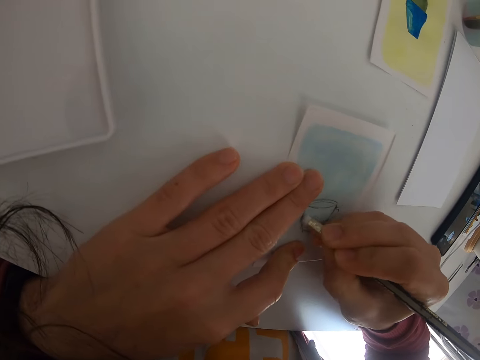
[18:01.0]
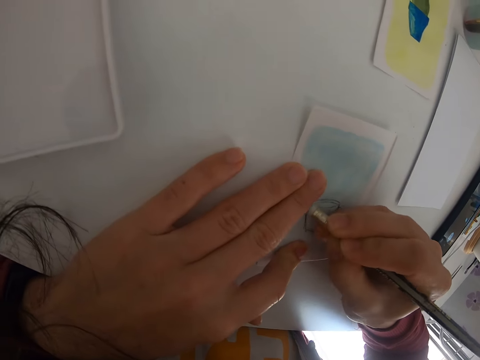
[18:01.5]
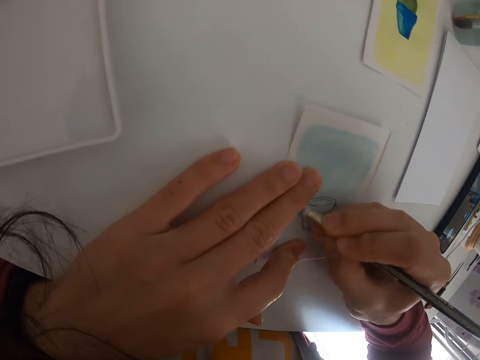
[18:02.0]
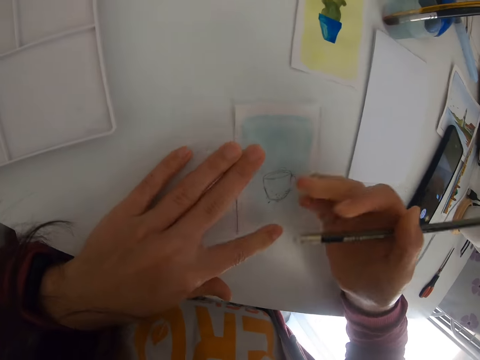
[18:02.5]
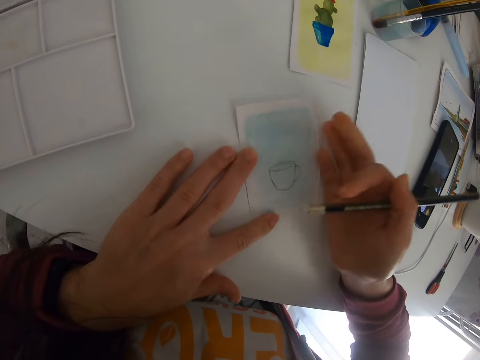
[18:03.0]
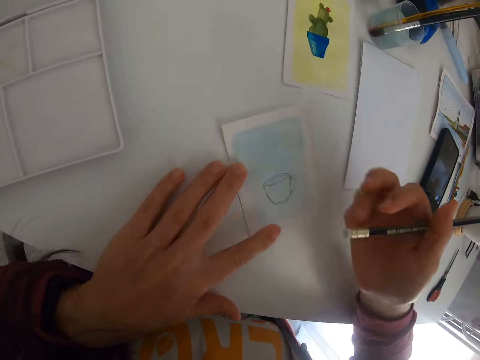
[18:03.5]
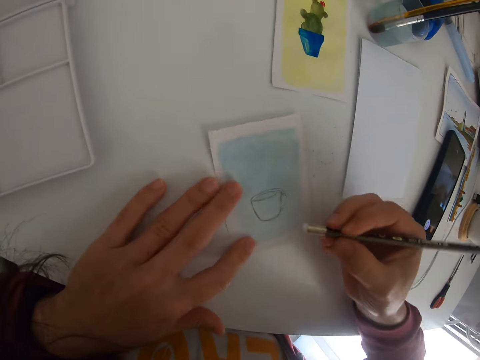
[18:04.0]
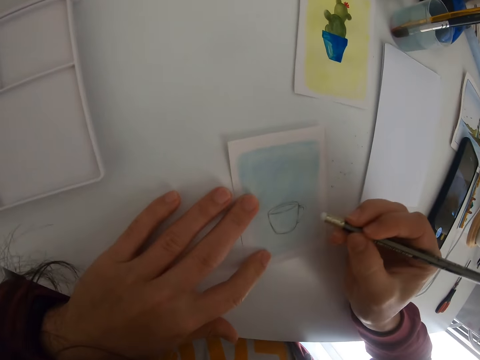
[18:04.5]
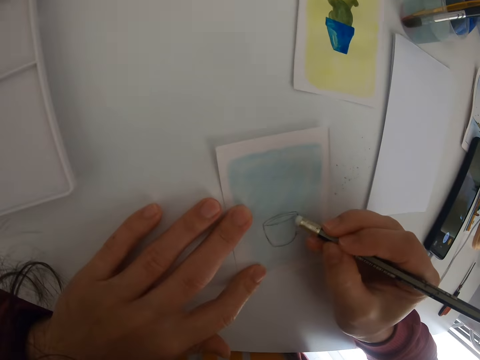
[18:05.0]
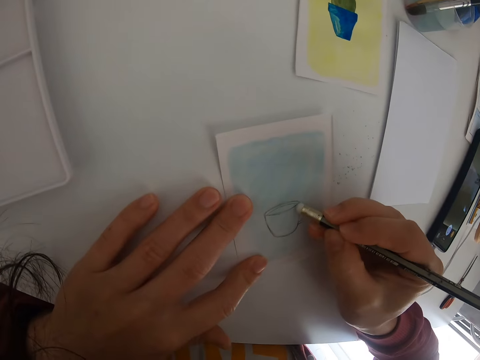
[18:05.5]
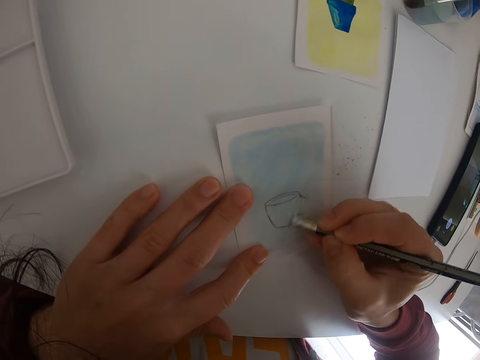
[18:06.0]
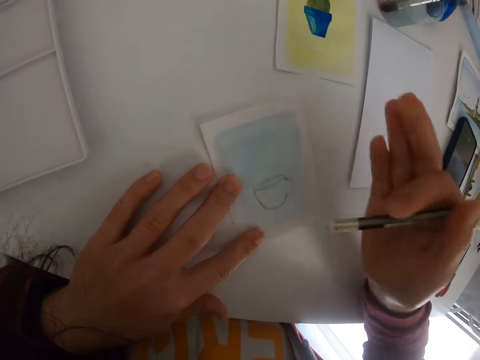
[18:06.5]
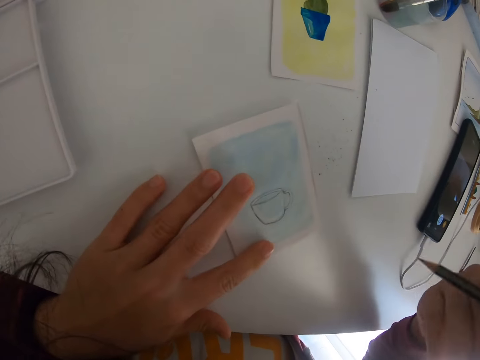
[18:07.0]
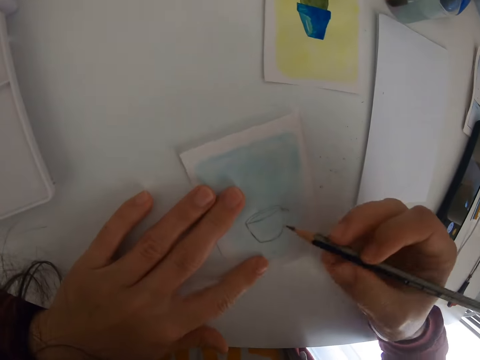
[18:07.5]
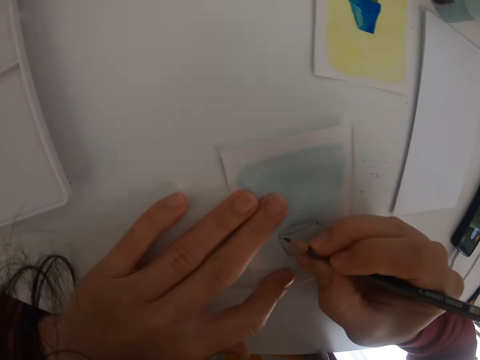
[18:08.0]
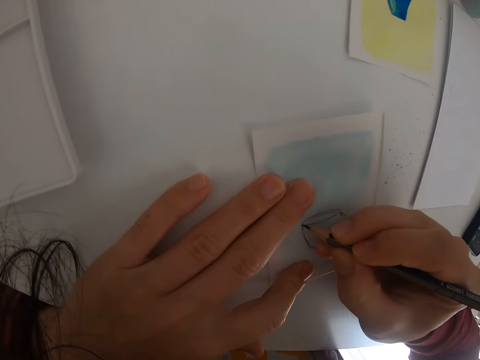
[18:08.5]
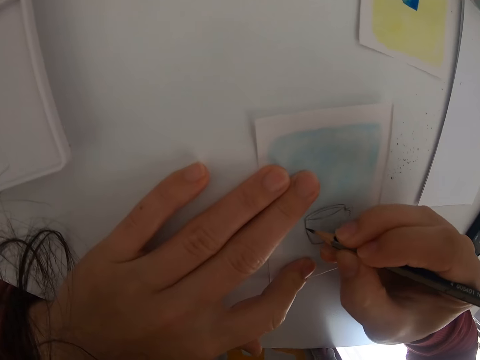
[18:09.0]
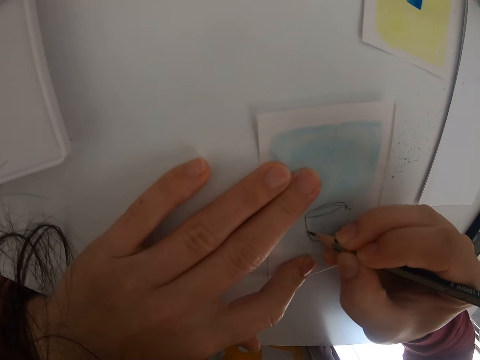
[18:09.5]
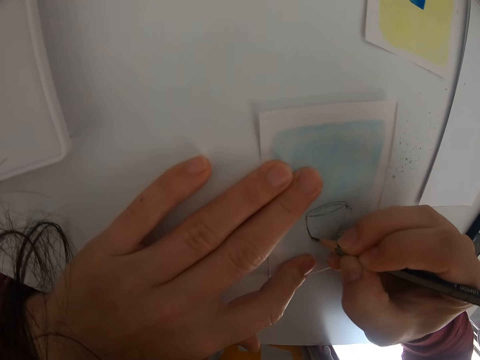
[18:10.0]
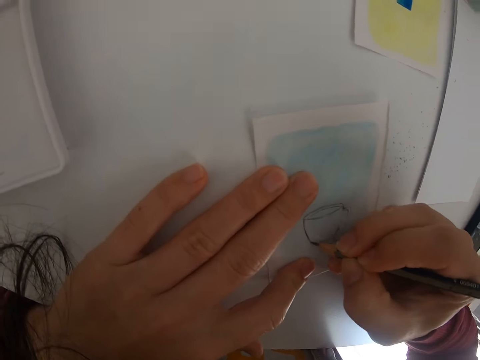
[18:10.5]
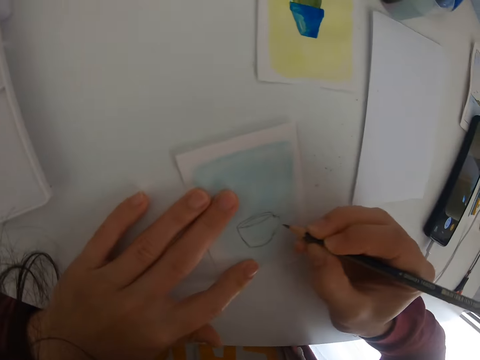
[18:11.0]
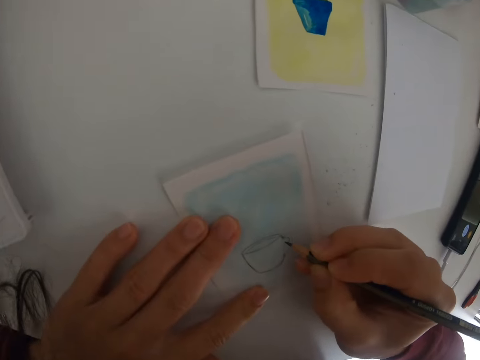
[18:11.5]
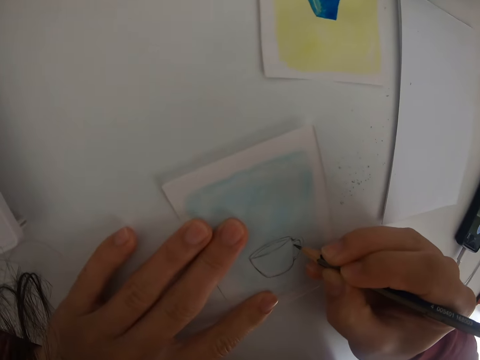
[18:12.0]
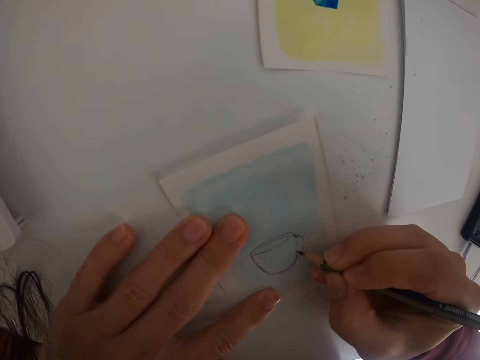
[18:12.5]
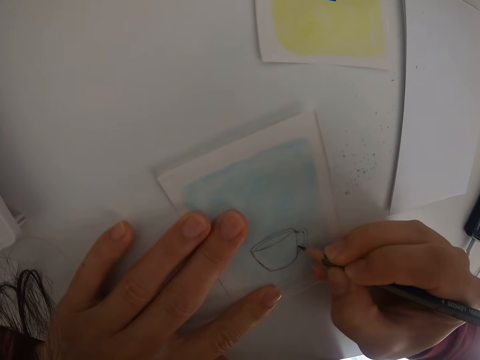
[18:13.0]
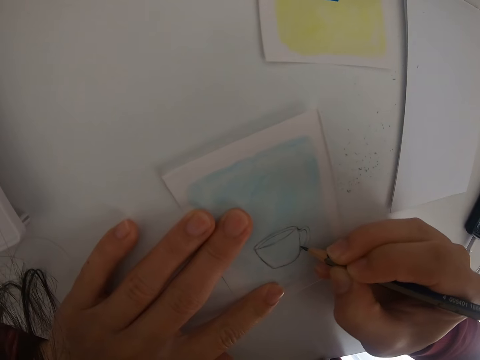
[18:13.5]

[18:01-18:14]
The camera wearer moves a hand on the paper. They rub the drawing with the pencil rubber. They move a hand on the paper. They turn the pencil. They draw on the piece of paper with the right hand.

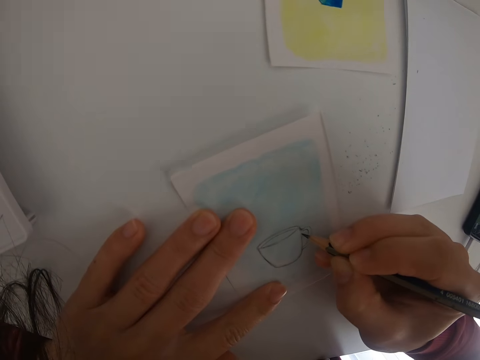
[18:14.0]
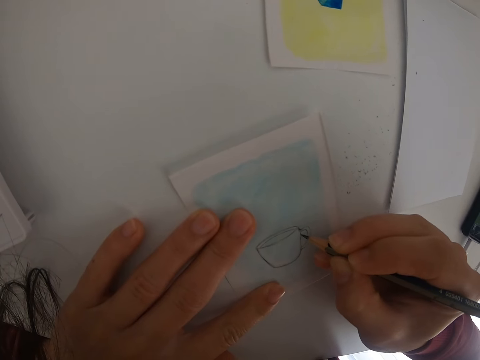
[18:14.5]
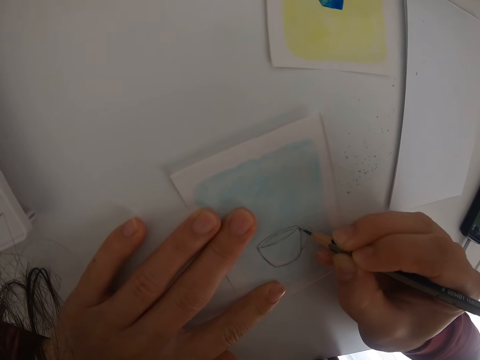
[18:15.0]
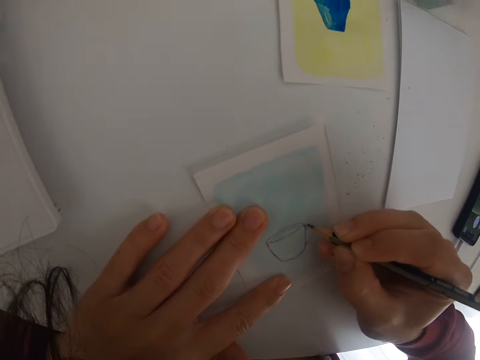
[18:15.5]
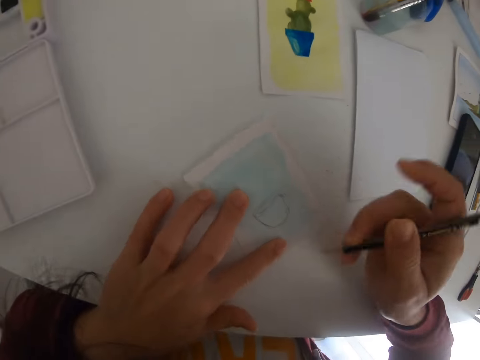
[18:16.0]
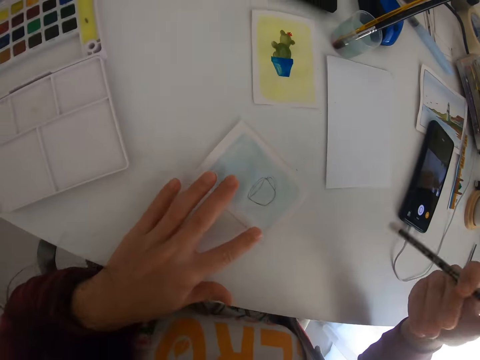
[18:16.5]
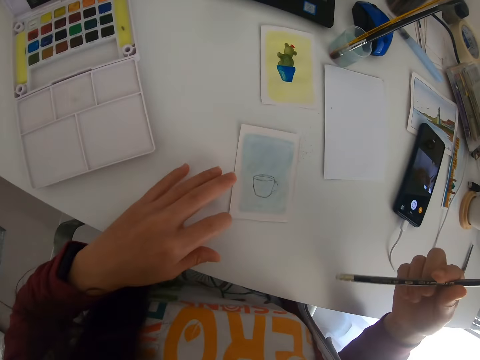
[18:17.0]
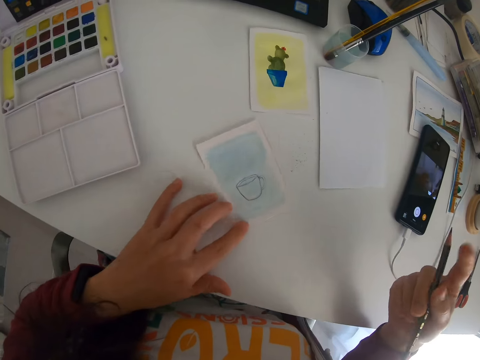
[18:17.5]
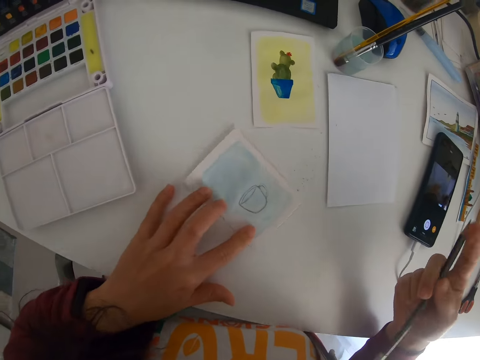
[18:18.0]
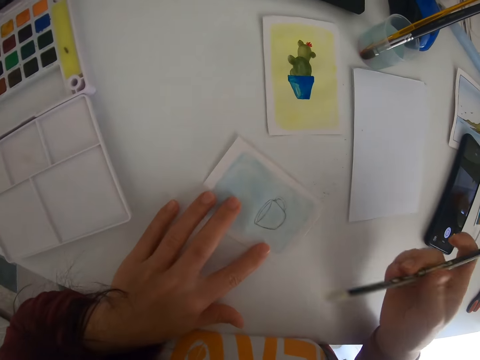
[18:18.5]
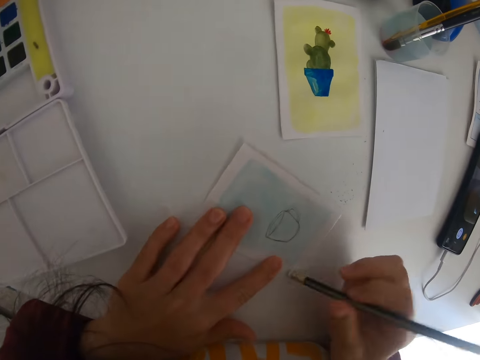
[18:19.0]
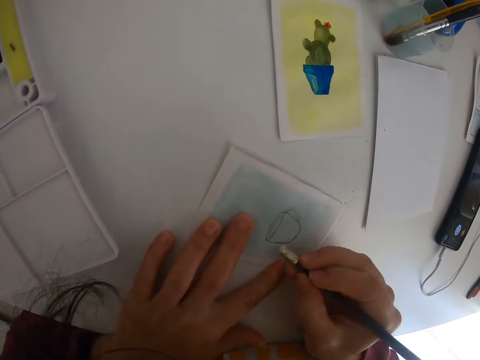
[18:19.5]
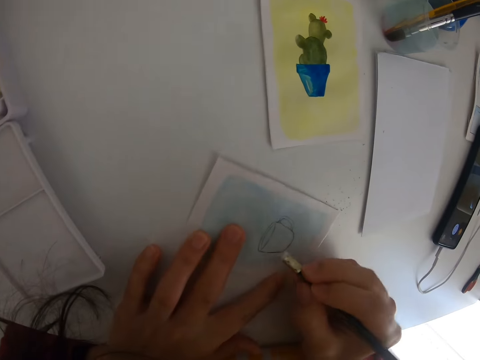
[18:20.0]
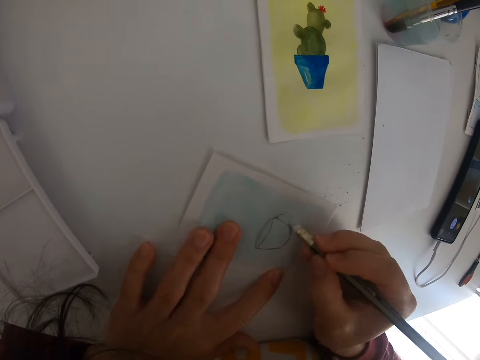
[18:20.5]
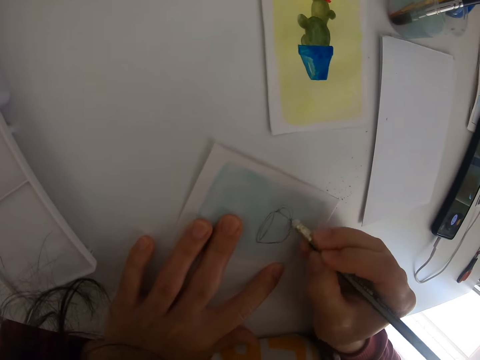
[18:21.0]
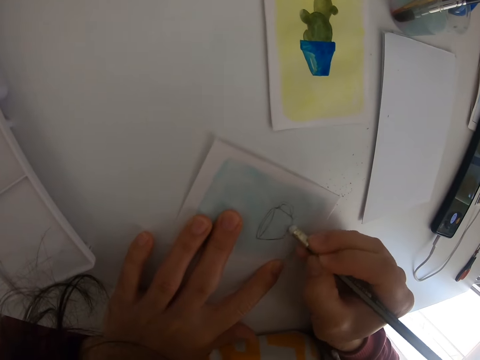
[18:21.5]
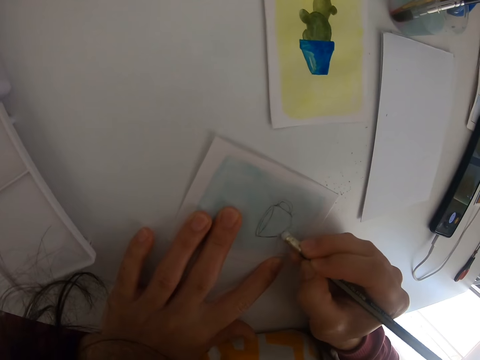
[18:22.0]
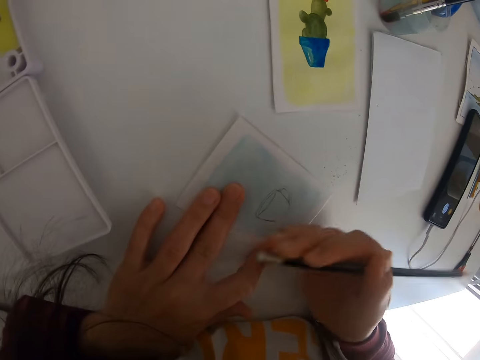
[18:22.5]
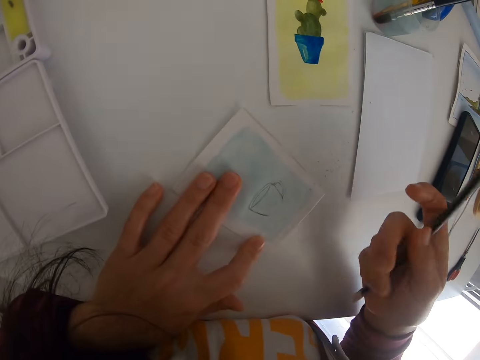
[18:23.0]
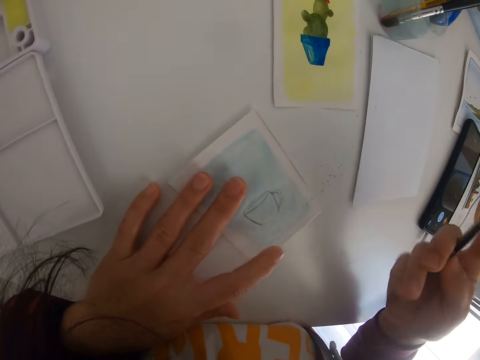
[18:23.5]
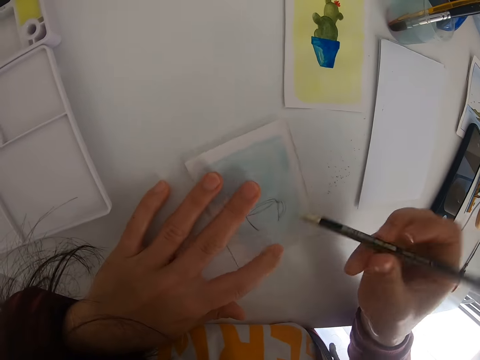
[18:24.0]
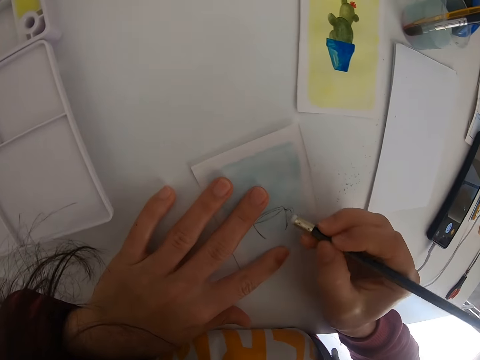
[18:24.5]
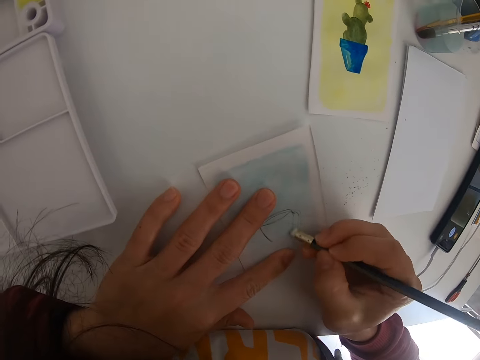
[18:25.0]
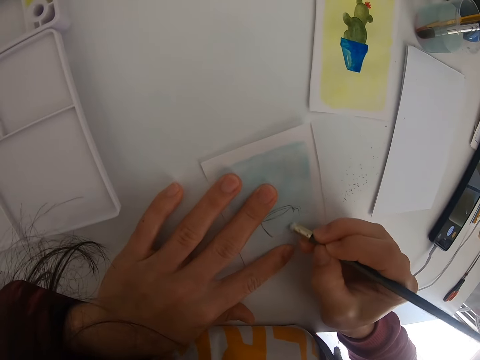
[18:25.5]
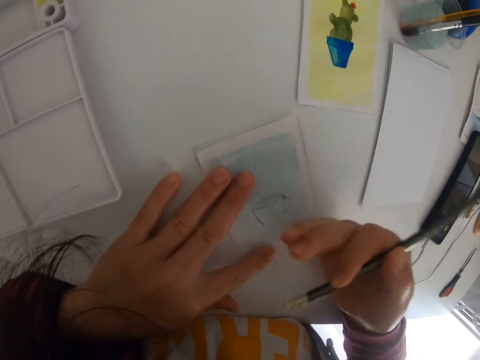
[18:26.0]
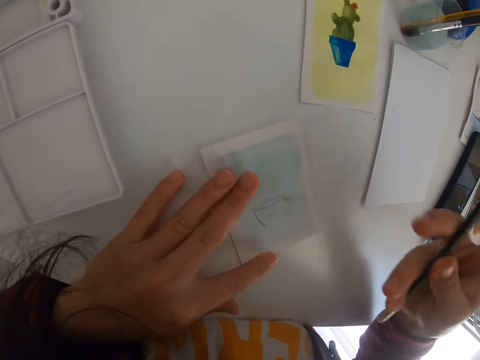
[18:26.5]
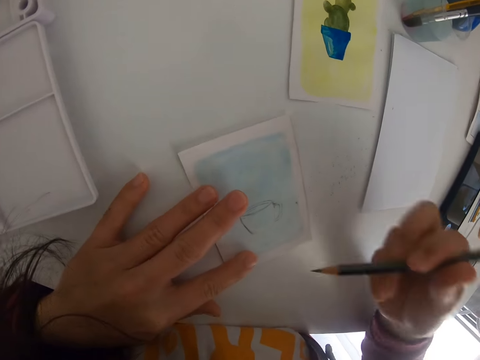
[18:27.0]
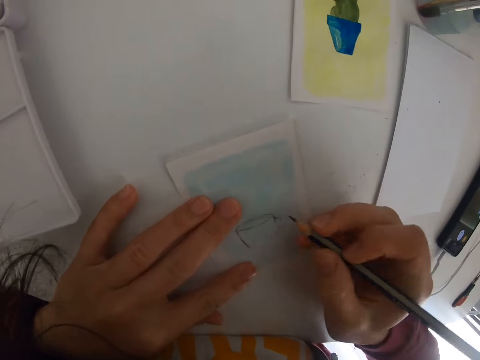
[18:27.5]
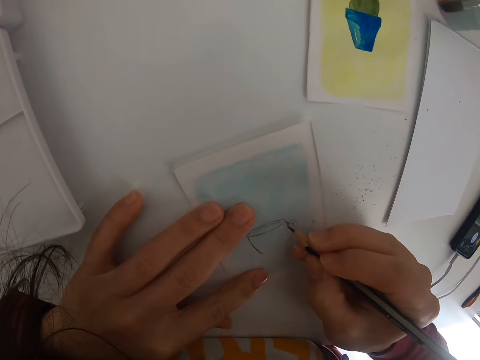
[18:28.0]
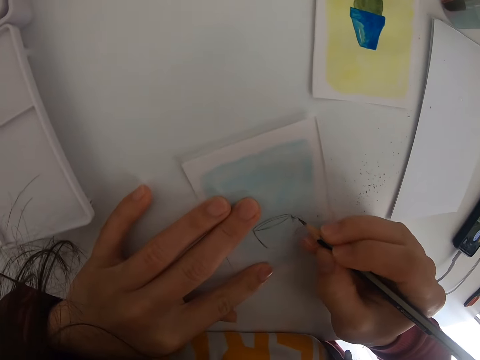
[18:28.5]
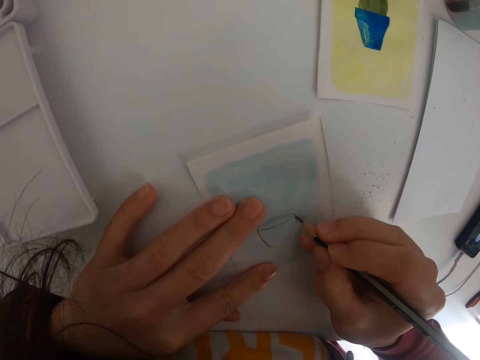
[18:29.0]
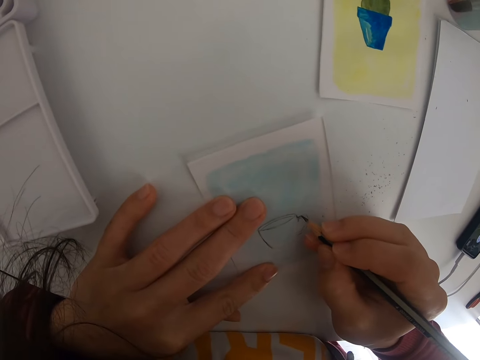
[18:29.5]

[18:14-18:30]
The camera wearer moves the pencil. They rotate the paper and rotate the pencil. They move the pencil. They erase a part of a drawing on a piece of paper with the pencil rubber. They rub a hand on the paper. They rub off the dirt. They move the pencil. They rub the drawing with the pencil rubber. They rub a hand on the paper. They turn the pencil. They draw on the paper.
